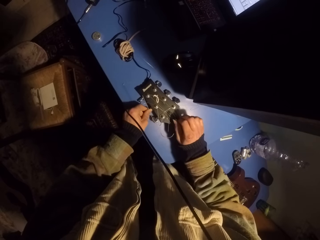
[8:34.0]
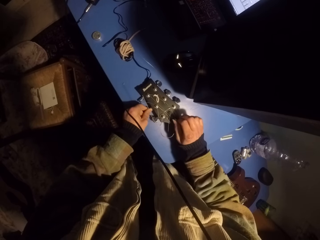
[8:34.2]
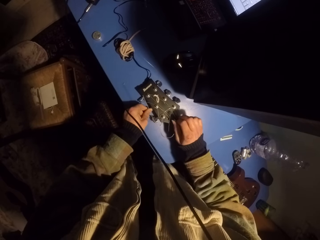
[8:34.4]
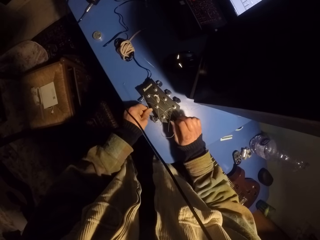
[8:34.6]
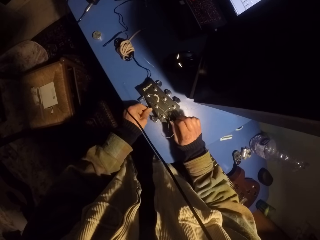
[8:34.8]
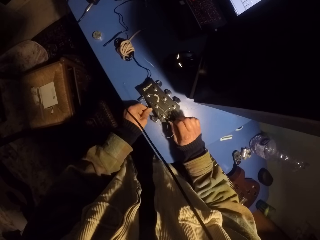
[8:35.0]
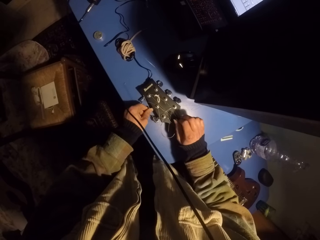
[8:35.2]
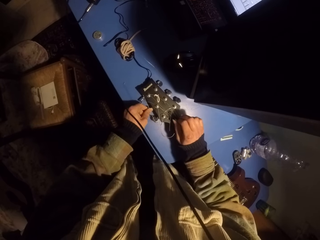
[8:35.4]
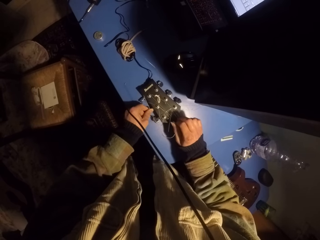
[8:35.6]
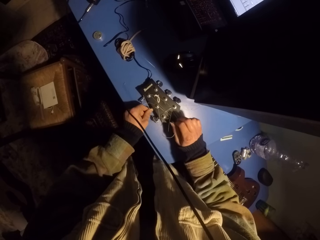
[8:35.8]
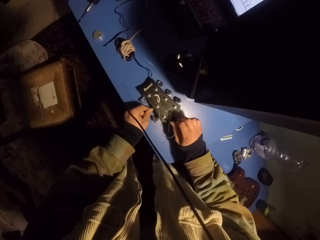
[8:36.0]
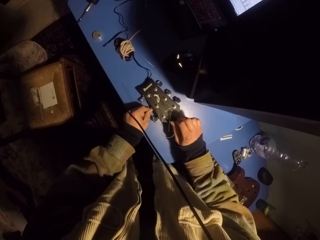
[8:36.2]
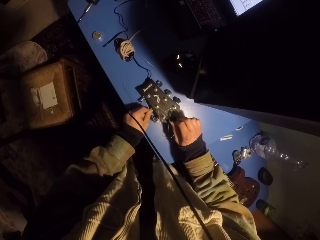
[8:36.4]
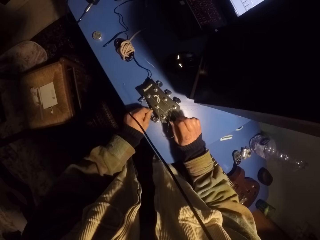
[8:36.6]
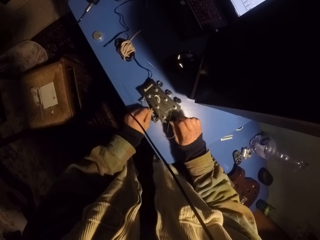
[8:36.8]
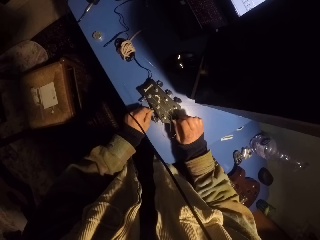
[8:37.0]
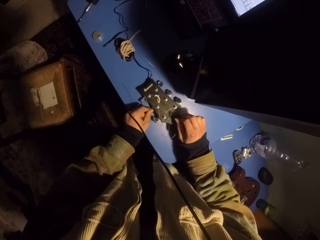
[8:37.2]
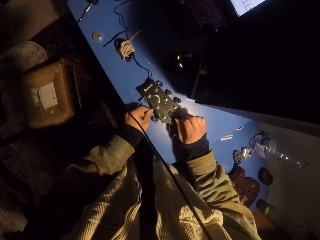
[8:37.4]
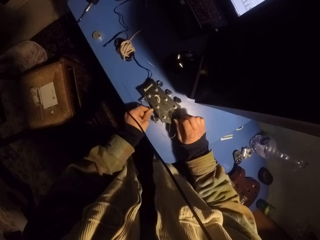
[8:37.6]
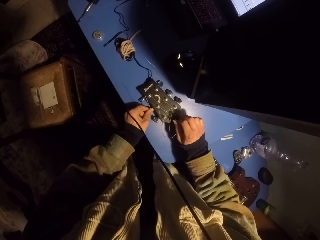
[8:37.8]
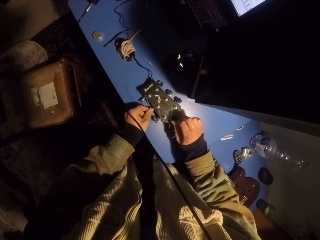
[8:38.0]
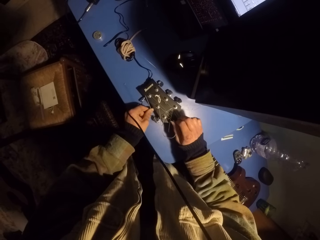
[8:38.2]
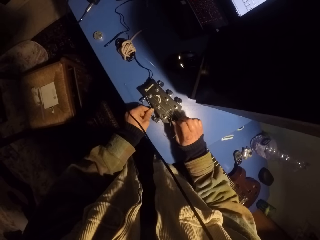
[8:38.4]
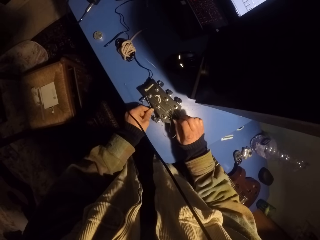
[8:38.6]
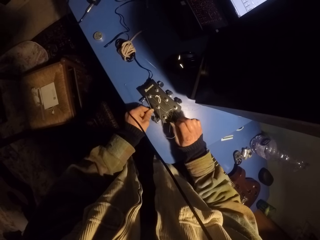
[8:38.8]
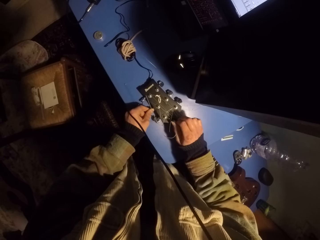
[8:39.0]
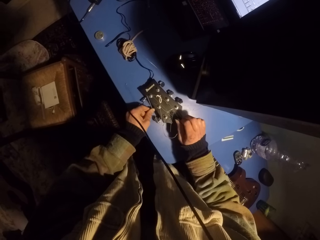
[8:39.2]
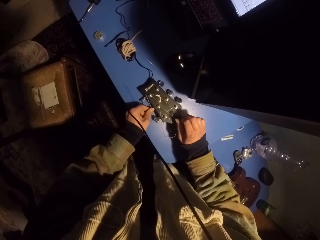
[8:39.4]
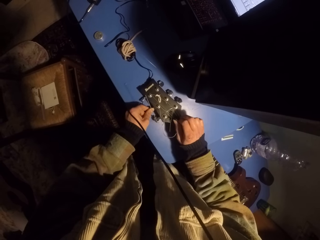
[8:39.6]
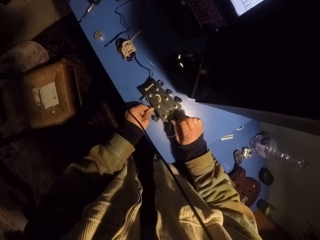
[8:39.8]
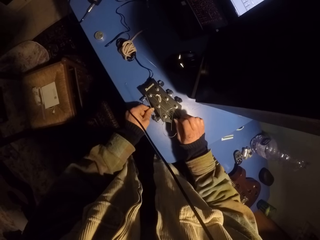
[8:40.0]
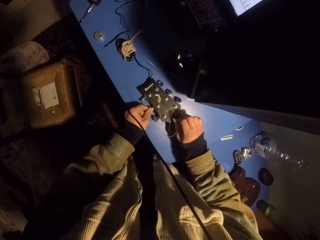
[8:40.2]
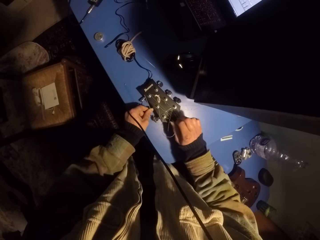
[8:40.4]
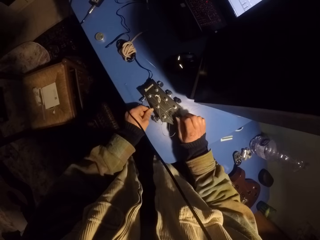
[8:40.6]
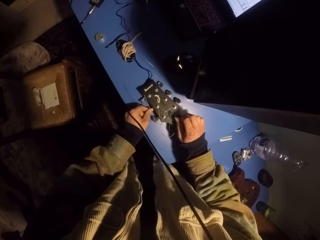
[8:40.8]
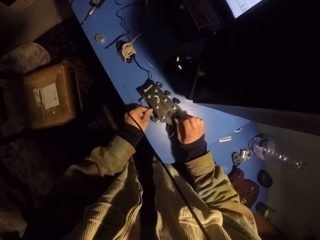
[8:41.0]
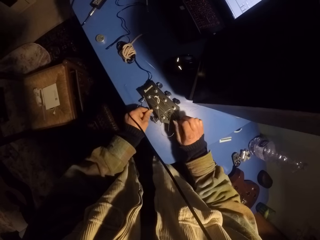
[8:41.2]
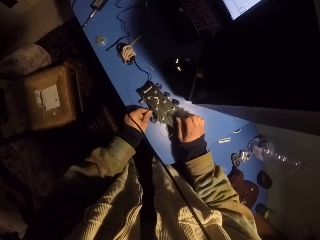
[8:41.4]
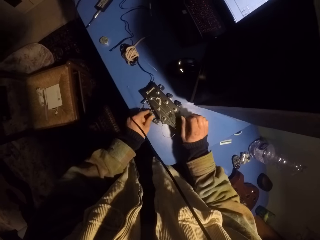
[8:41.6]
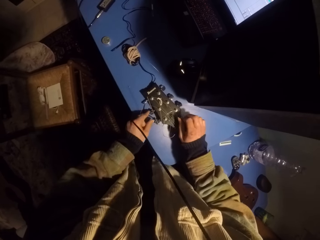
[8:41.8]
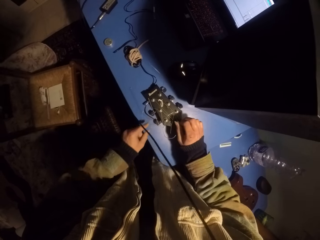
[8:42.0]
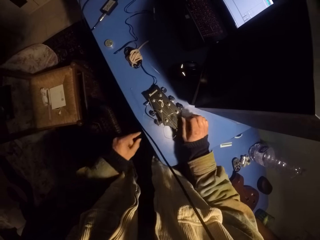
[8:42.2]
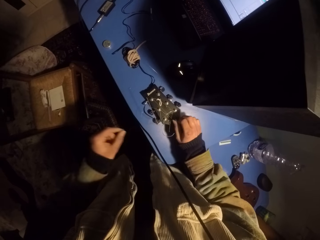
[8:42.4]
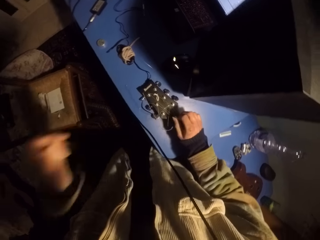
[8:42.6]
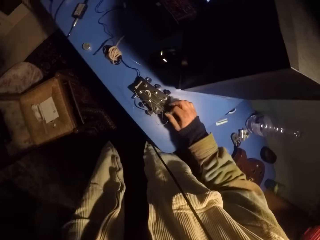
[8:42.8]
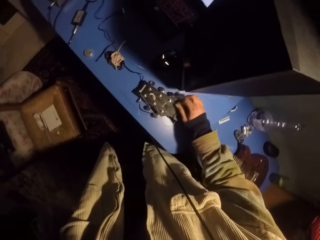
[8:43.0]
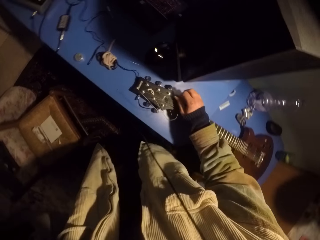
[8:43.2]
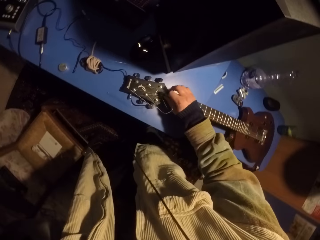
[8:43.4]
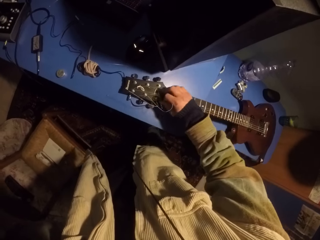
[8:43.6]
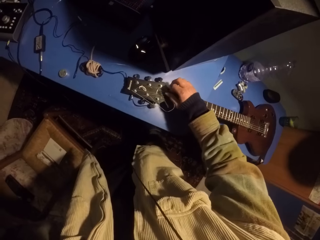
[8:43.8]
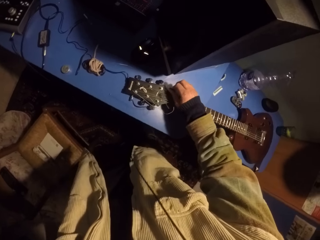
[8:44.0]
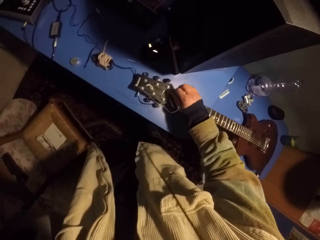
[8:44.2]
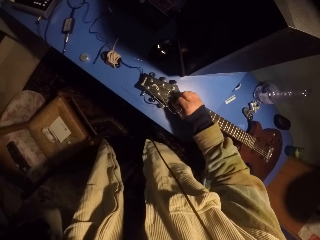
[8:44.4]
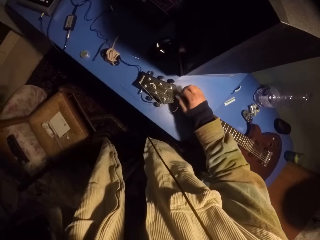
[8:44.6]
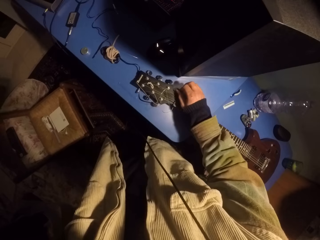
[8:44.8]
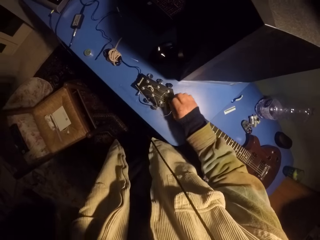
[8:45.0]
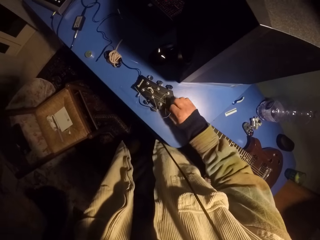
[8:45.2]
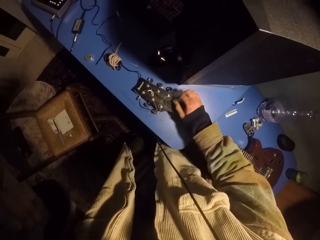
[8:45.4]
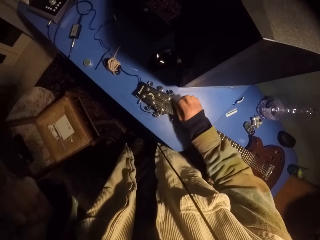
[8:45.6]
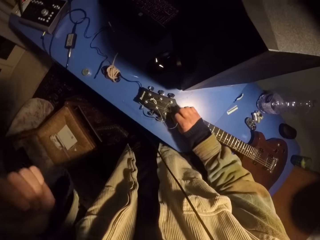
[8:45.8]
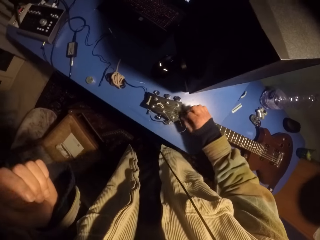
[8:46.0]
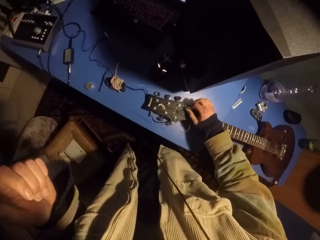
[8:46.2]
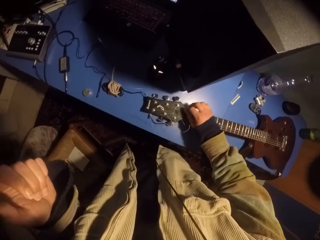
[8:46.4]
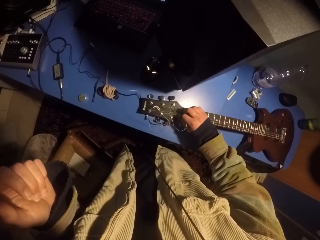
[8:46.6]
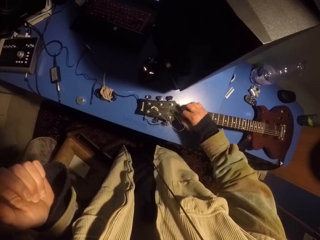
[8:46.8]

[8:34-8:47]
The camera wearer touches the part of his body. He plays the guitar with a pick.

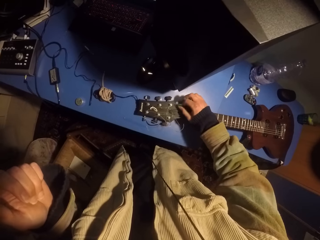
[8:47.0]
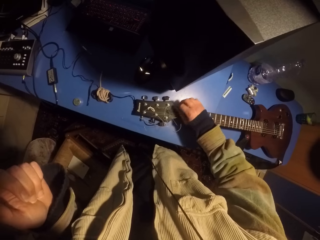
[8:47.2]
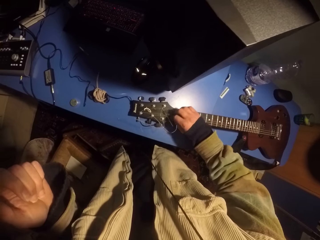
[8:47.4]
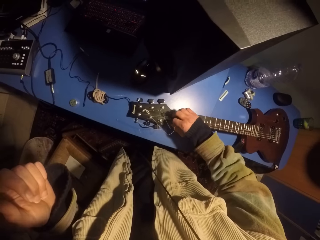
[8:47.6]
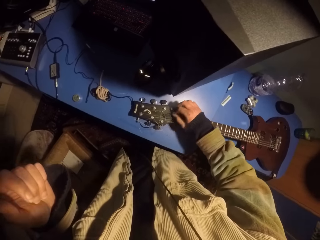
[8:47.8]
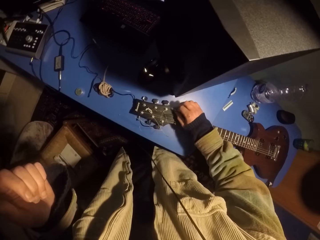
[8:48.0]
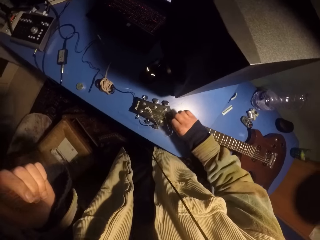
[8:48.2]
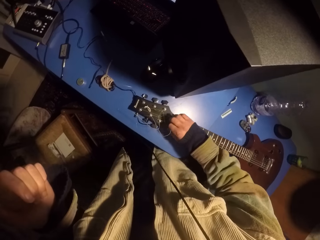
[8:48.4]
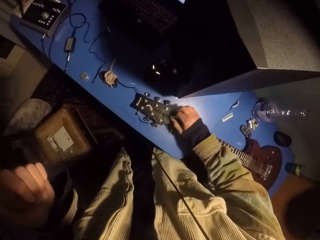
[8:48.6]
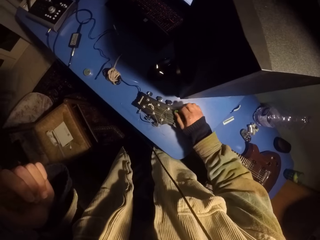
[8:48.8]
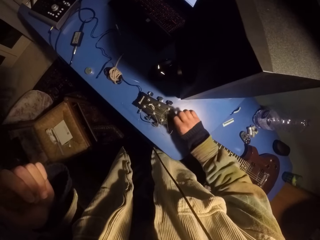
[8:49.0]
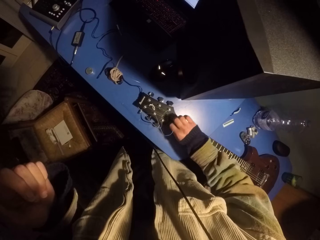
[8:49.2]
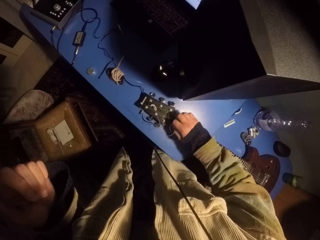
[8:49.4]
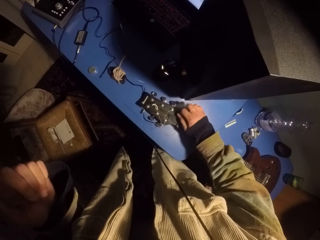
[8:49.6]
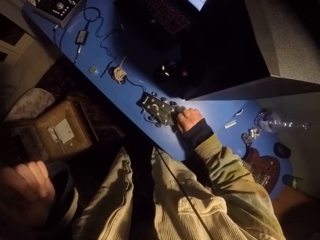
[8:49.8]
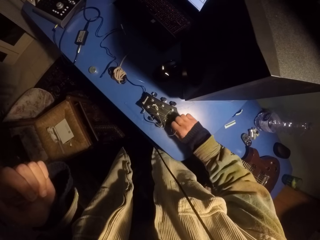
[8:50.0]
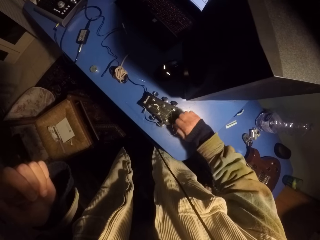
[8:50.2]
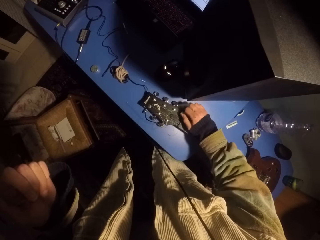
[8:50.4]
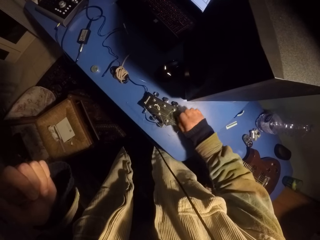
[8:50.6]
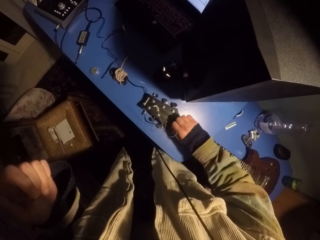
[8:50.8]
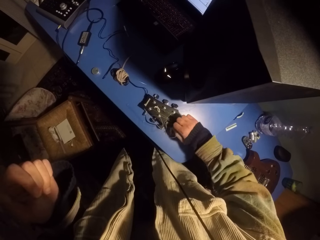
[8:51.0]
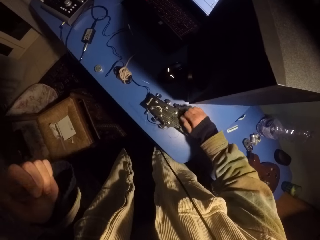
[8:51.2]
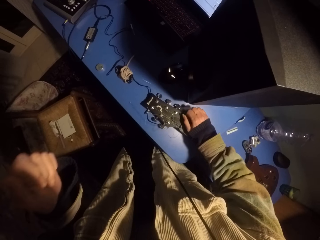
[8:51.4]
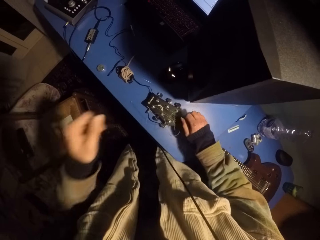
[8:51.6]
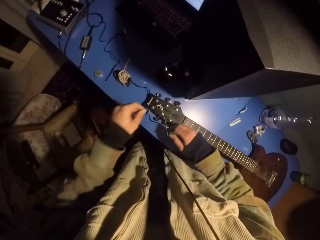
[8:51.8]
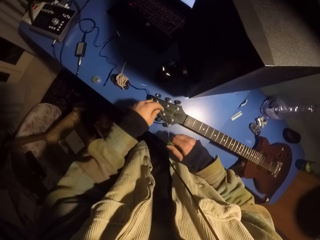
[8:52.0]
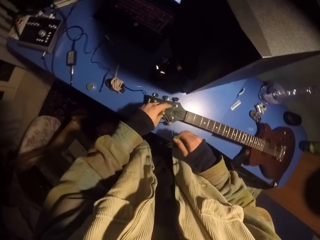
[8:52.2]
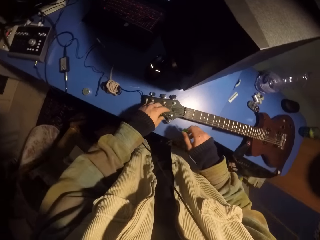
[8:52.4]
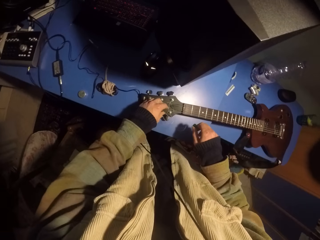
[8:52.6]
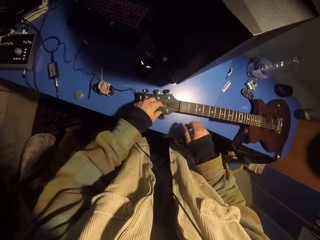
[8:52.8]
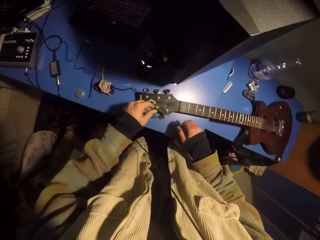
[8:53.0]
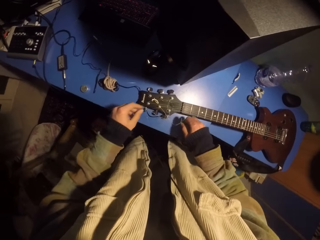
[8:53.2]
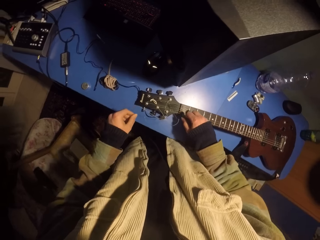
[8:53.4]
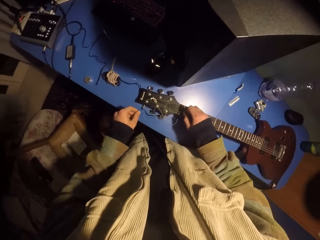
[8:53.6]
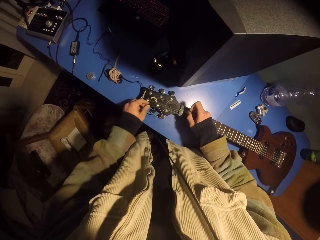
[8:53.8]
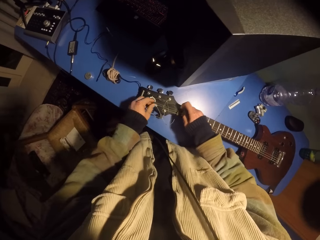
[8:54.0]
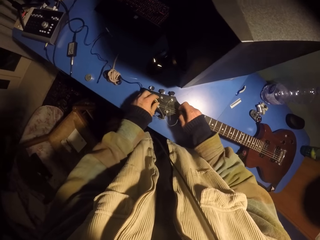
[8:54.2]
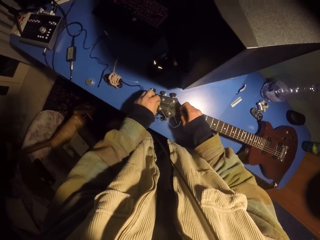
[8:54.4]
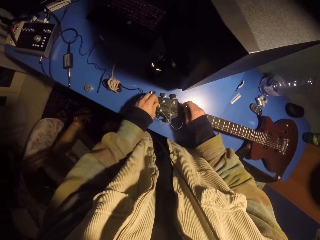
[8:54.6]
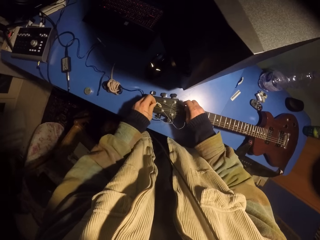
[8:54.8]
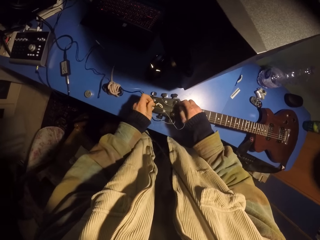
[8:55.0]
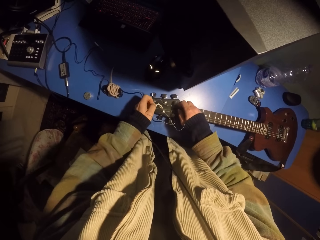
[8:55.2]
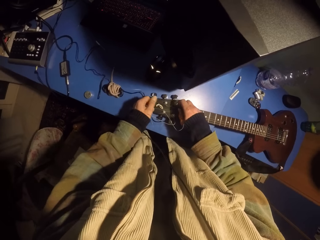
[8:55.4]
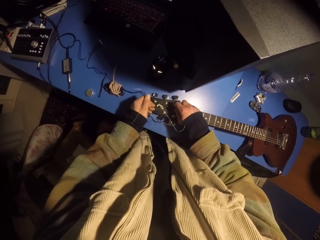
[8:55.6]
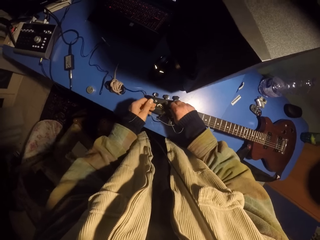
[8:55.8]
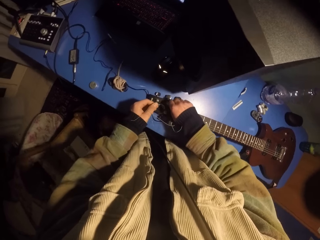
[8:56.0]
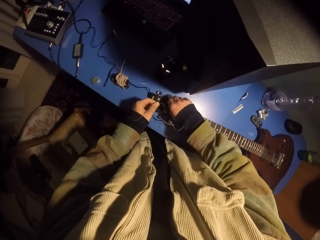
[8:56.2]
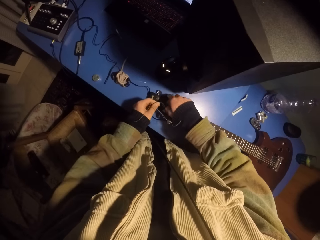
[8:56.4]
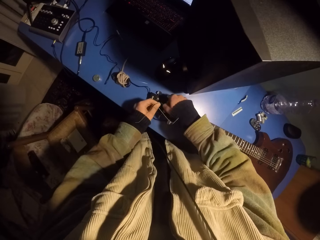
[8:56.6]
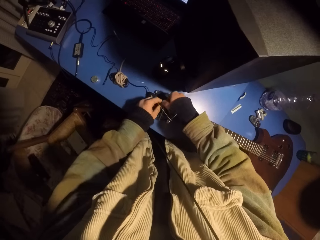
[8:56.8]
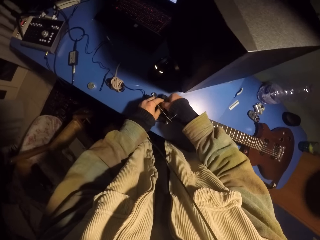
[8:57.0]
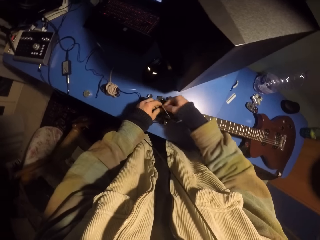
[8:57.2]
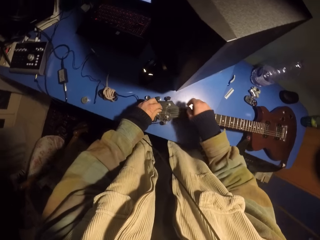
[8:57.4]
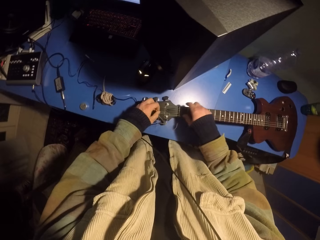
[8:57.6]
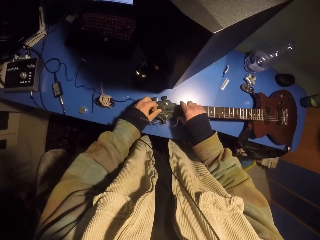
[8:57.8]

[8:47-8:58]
The camera wearer moves the guitar strings.
